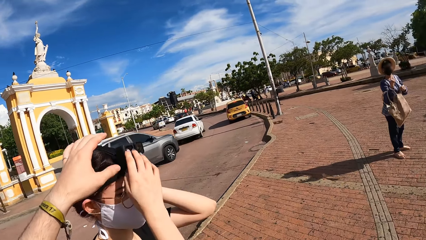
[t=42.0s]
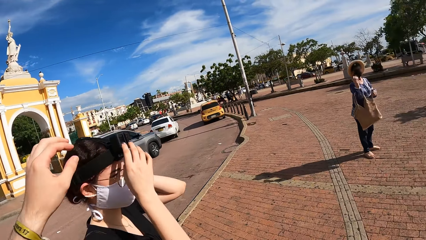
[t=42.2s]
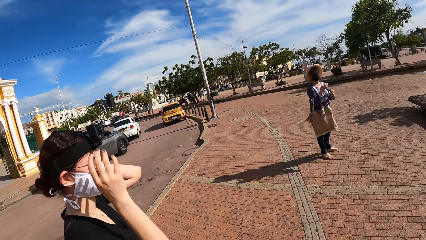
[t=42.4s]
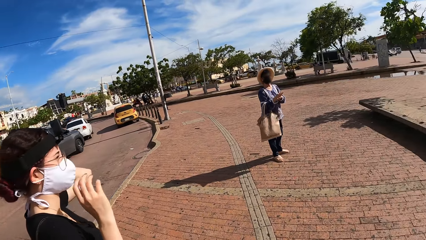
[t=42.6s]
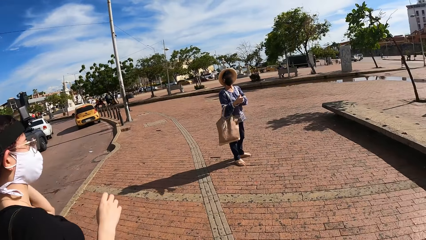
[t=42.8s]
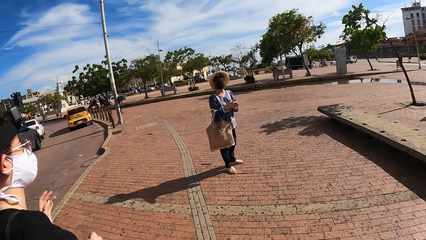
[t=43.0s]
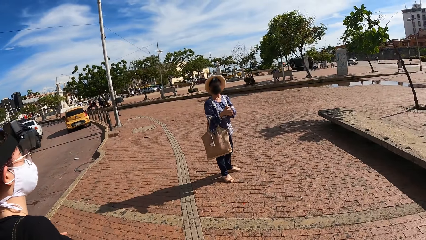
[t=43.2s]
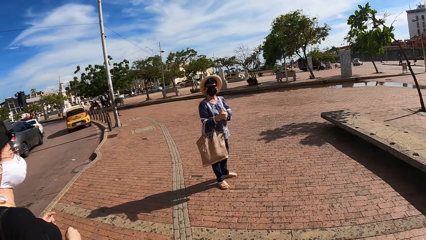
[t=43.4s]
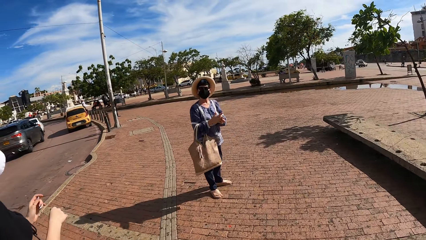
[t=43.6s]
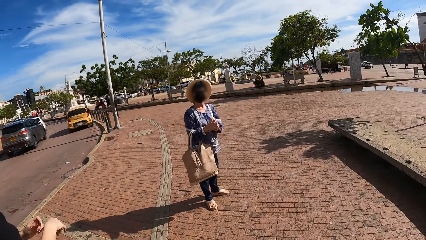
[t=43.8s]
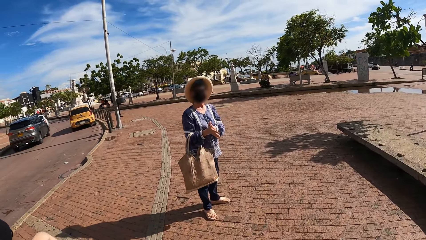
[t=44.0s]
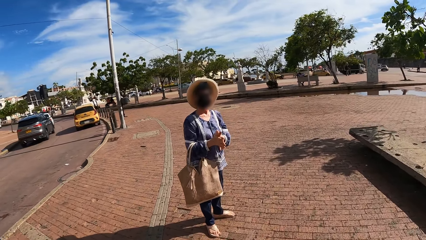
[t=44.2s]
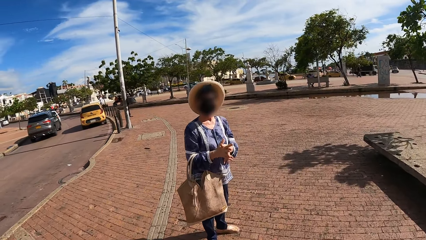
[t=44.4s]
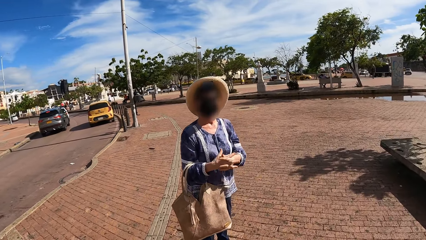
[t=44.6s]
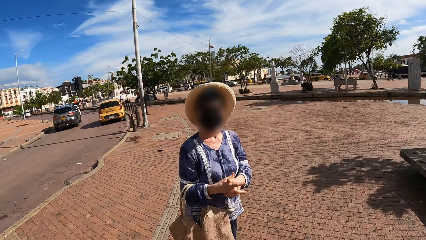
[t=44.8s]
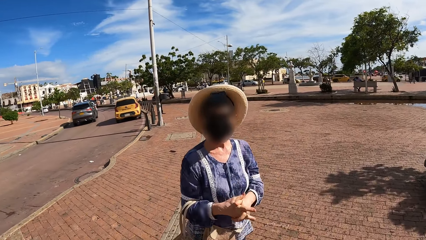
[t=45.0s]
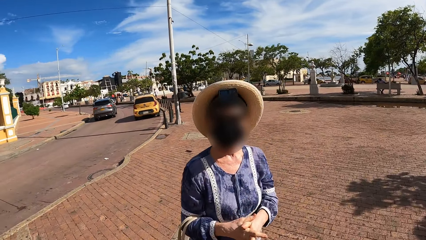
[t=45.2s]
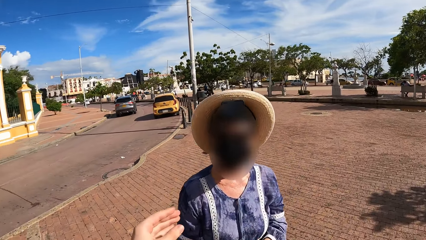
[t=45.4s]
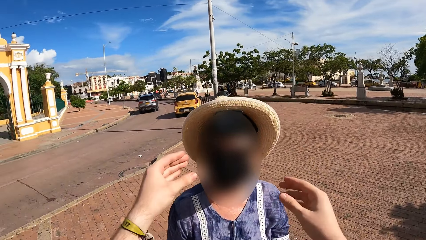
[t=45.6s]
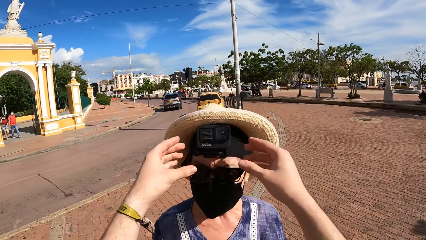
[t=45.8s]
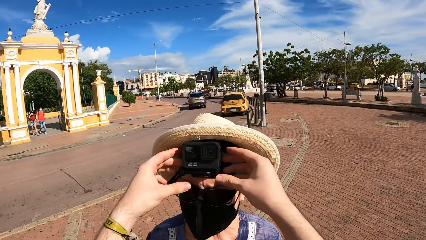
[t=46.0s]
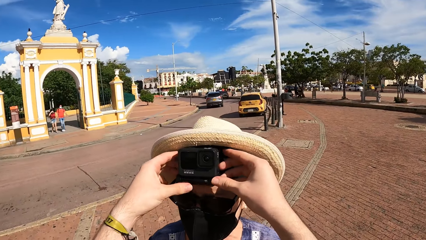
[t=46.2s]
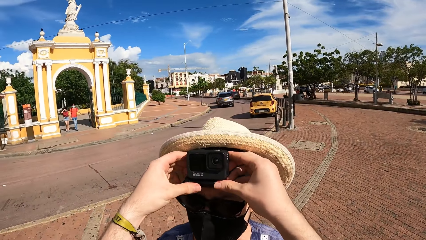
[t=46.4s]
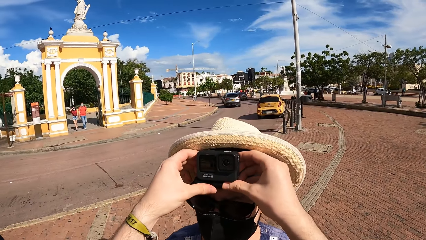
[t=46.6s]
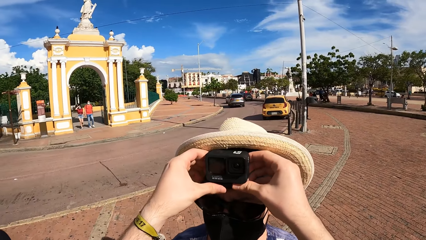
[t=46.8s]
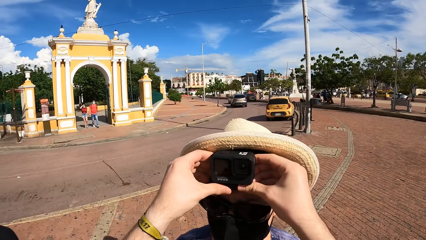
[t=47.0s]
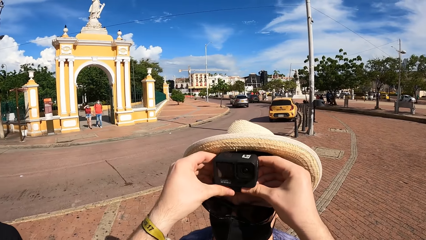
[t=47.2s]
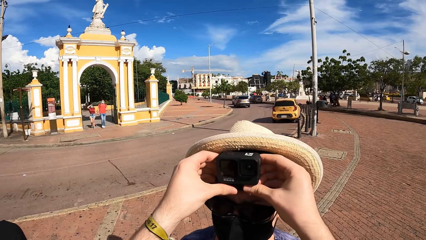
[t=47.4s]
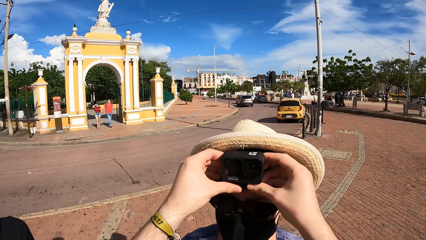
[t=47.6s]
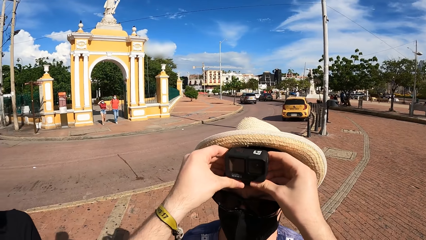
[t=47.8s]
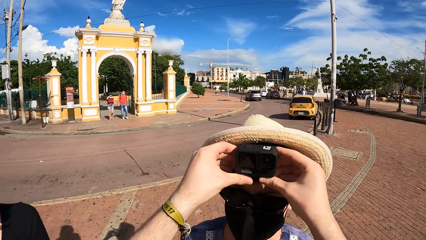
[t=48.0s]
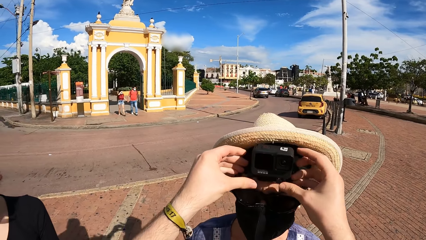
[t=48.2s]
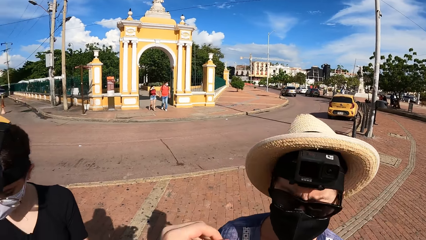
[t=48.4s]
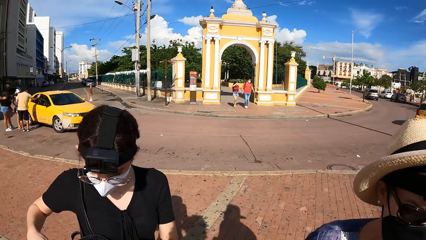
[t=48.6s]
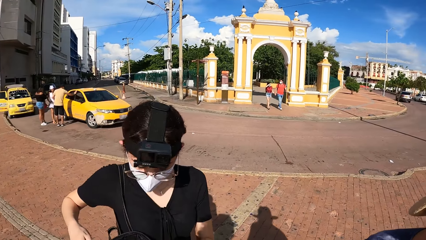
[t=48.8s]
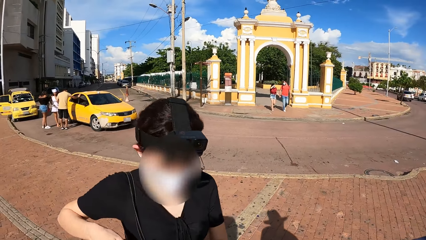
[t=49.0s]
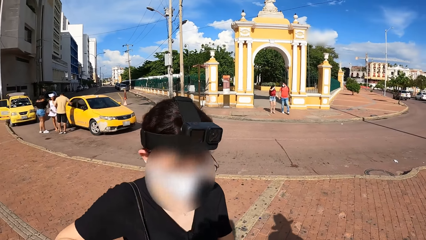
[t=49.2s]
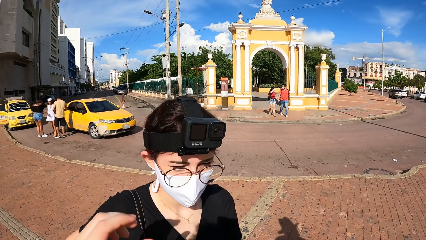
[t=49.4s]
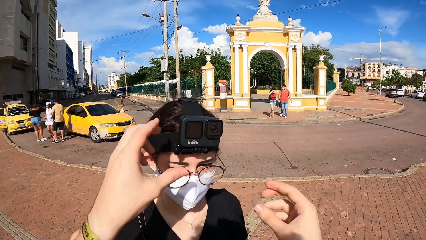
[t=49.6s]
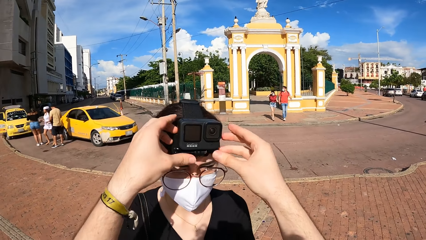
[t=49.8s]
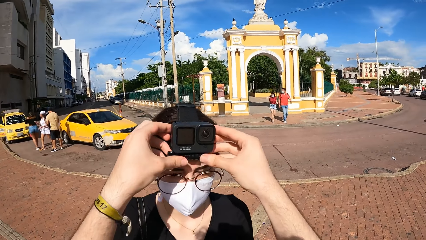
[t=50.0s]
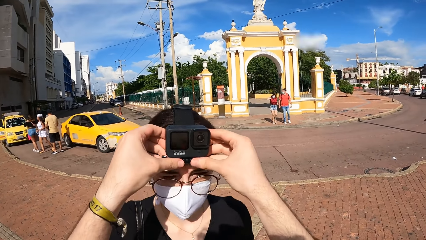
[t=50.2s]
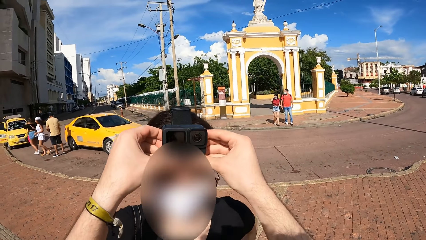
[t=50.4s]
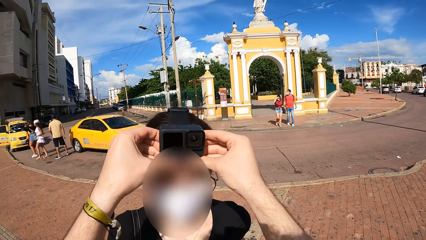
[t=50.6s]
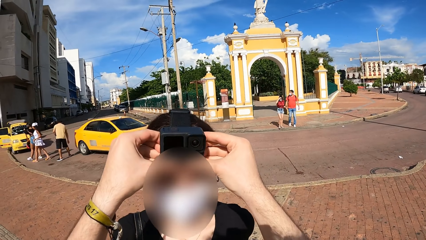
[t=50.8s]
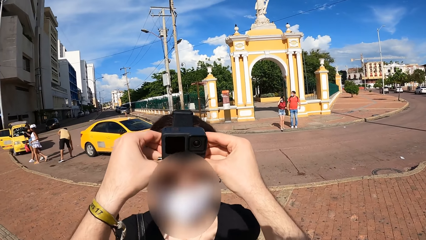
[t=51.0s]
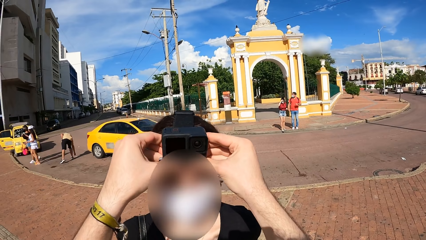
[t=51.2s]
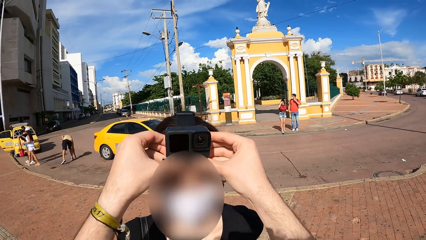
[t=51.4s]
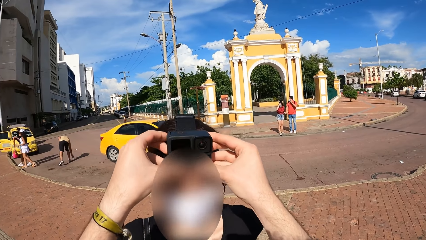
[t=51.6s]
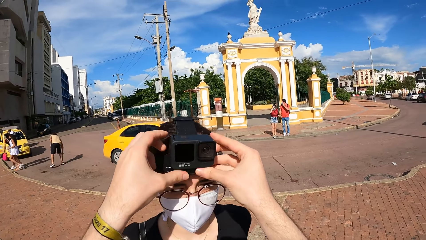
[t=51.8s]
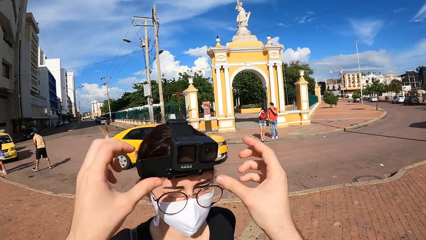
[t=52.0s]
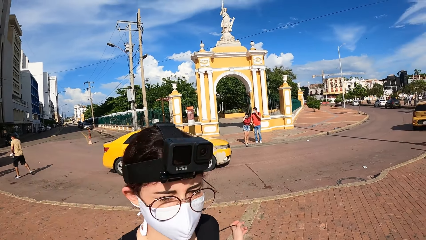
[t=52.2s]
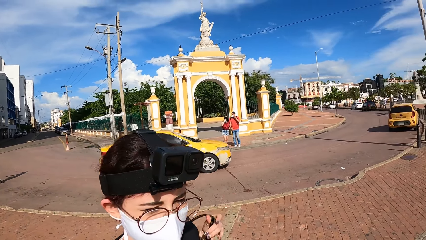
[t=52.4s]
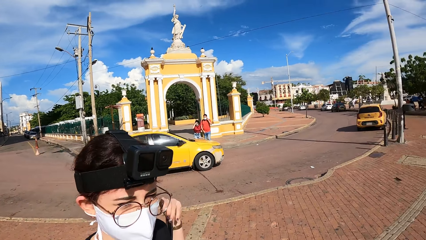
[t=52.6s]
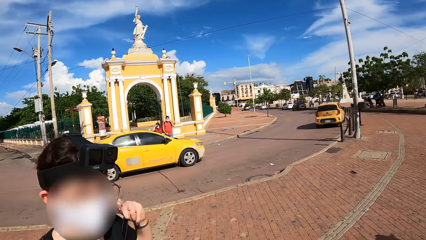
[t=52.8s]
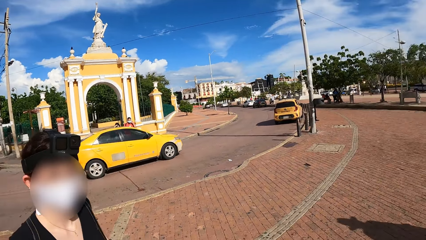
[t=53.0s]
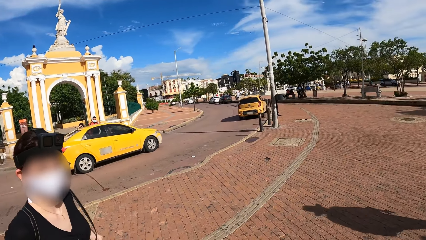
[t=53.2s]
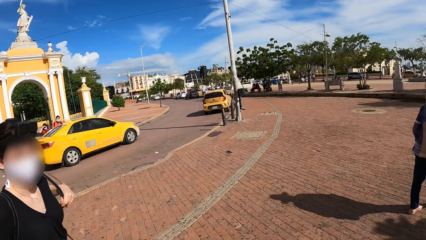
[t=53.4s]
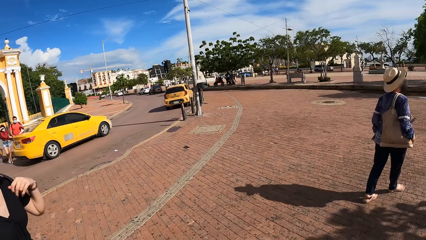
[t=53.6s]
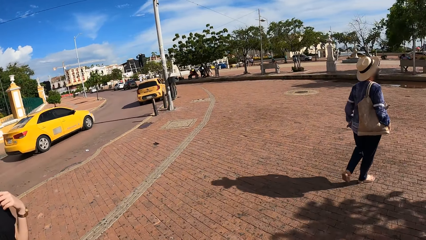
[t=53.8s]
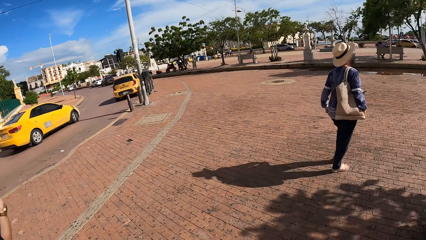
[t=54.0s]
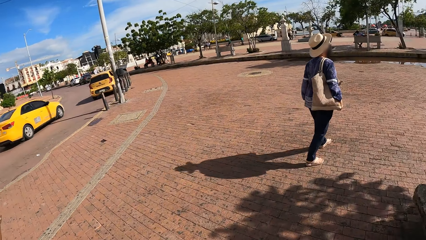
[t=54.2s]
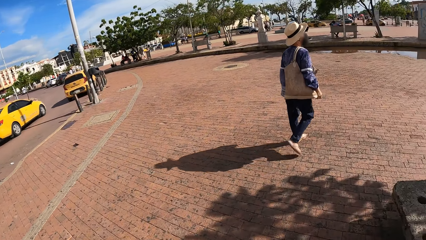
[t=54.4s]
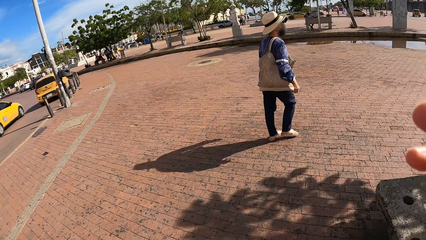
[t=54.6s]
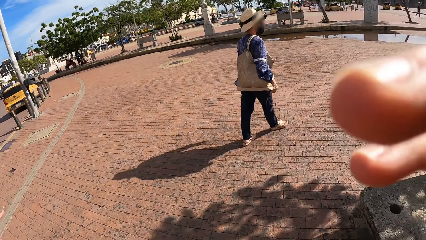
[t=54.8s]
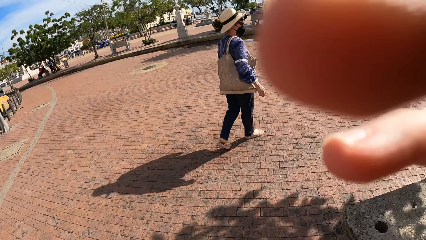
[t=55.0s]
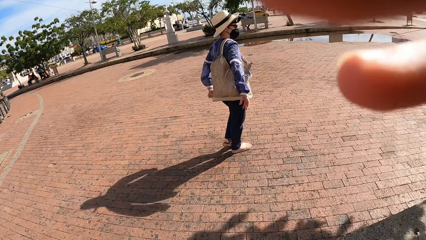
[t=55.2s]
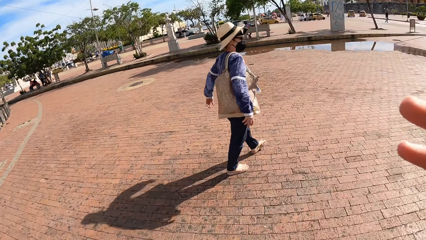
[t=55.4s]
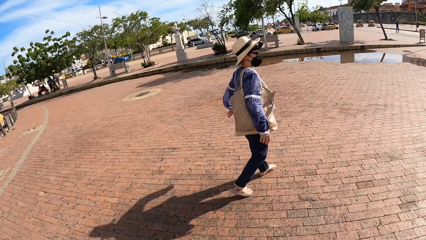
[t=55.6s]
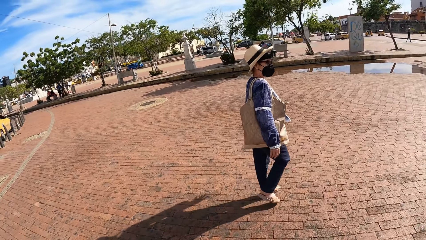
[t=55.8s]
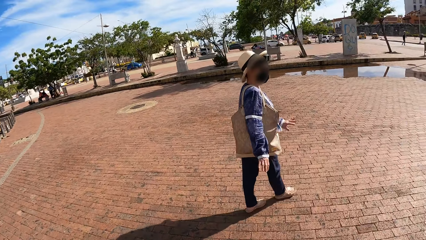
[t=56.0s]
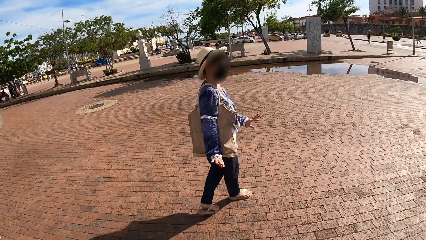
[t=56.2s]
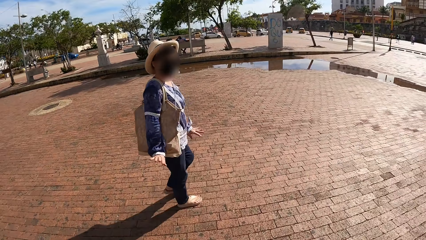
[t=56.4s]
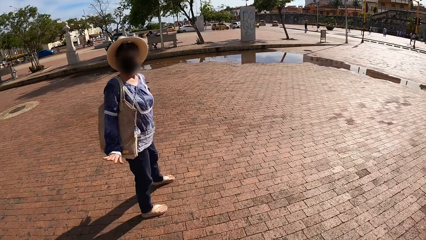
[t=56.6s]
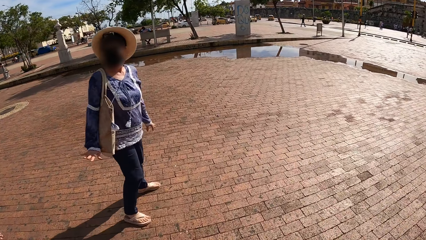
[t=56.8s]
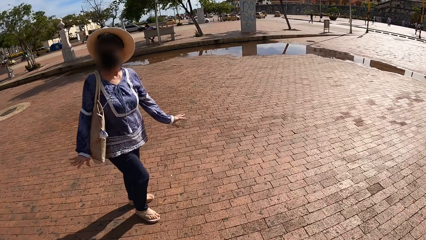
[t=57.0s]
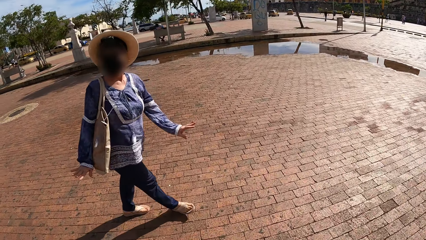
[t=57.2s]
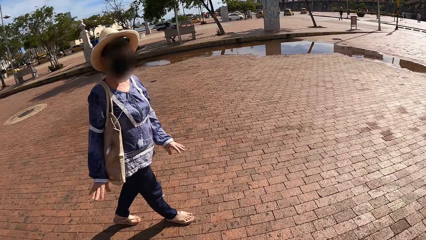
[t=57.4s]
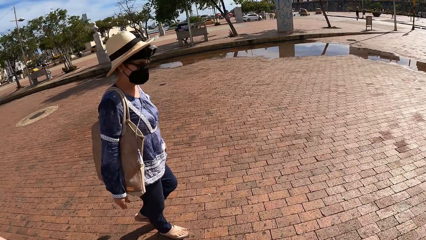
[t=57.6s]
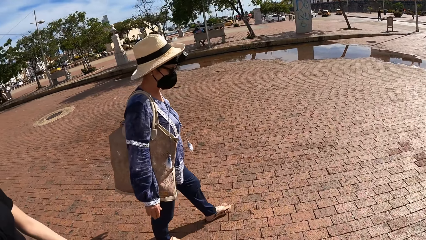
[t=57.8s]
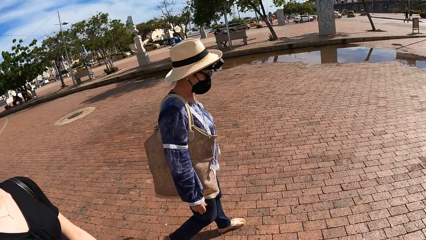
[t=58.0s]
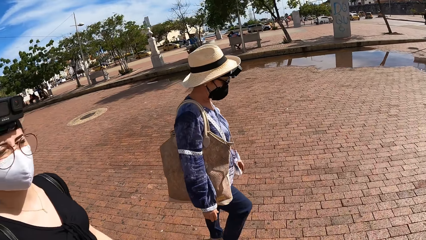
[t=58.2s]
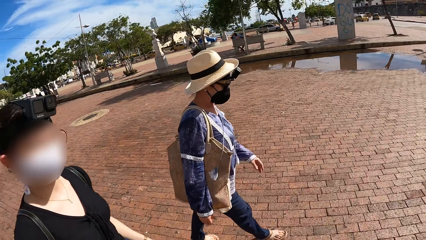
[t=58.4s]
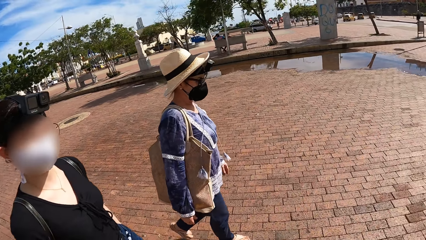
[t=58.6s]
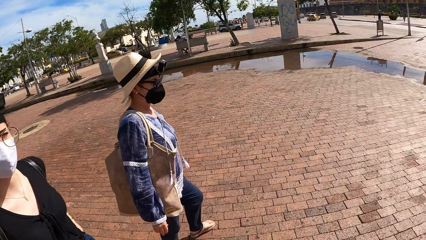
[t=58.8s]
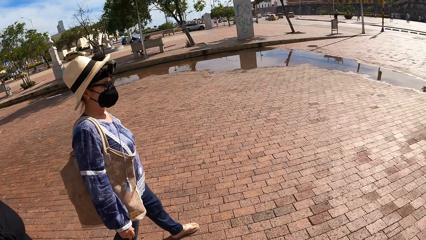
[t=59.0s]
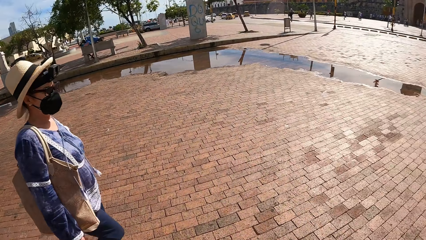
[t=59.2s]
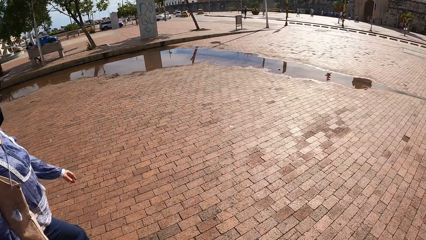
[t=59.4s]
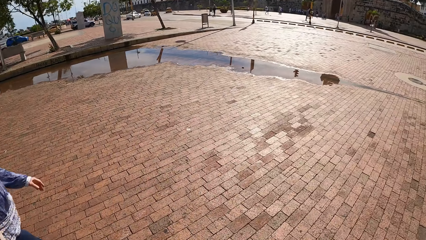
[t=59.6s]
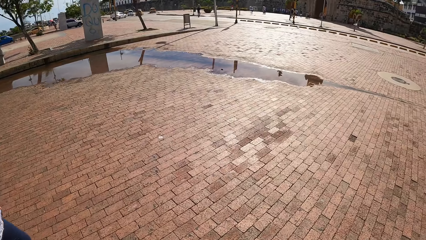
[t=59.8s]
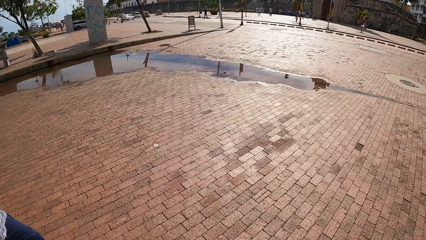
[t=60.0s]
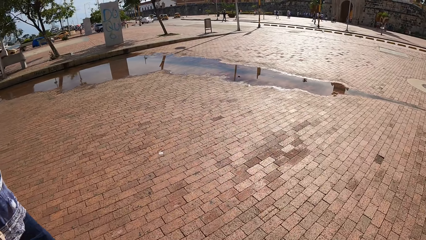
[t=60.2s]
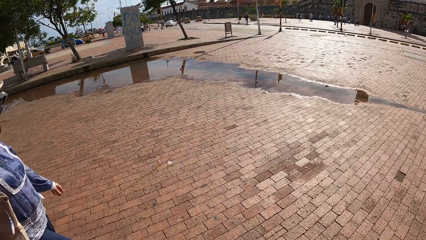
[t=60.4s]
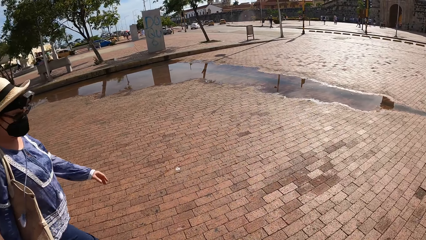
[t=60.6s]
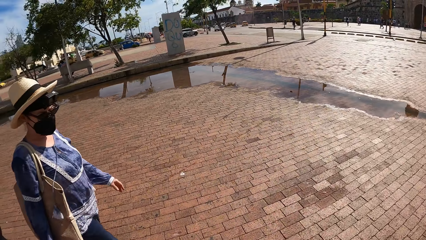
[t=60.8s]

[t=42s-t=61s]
A woman adjusts the camera on her head with both hands. The woman walks toward another woman. The camera wearer walks toward the other woman. She adjusts the camera on the other woman's head with both hands. She adjusts the camera on the first woman's head with both hands. A yellow car drives past the camera wearer. A man picks up money from the floor with his right hand. The camera wearer touches the camera. She adjusts the camera on her head with her right hand, and puts her hand down. She walks on the pathway with the first woman and the other woman.
